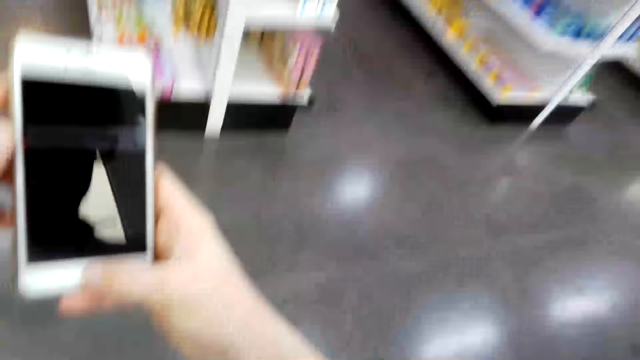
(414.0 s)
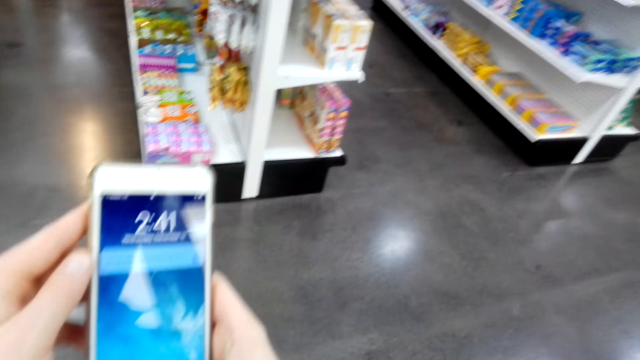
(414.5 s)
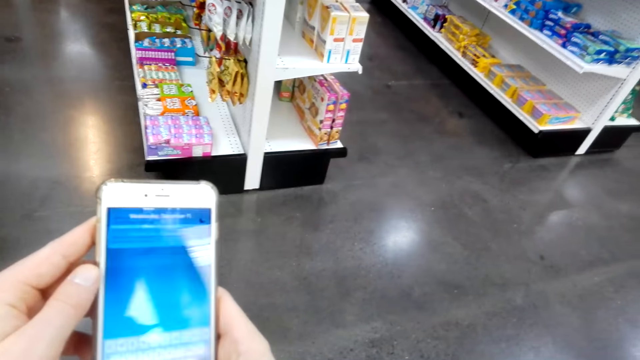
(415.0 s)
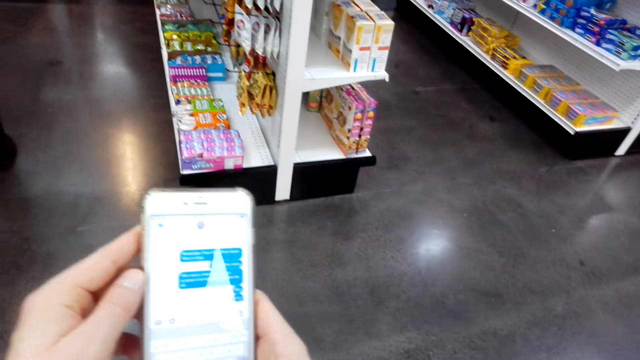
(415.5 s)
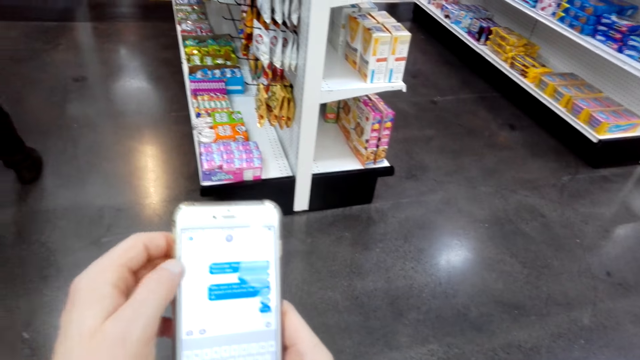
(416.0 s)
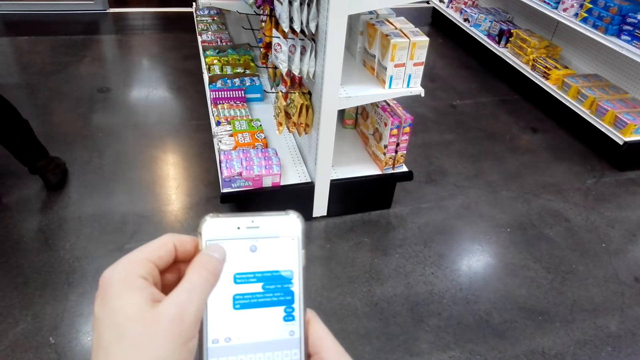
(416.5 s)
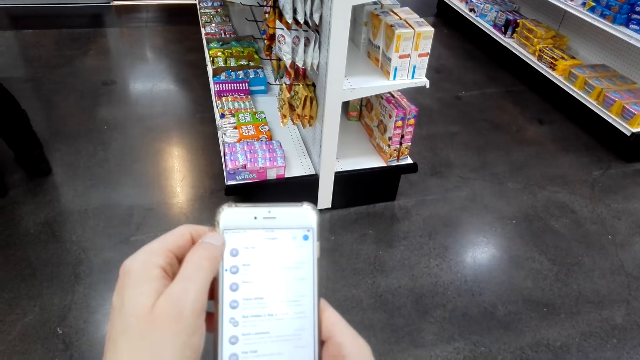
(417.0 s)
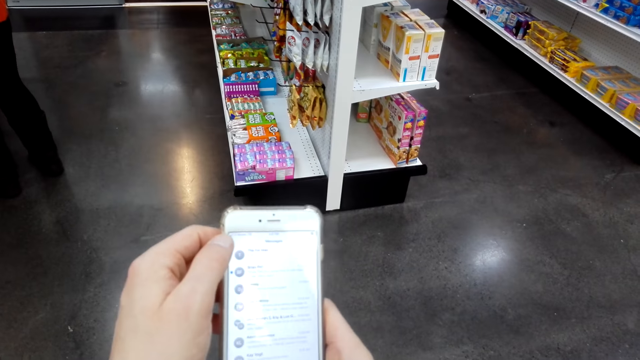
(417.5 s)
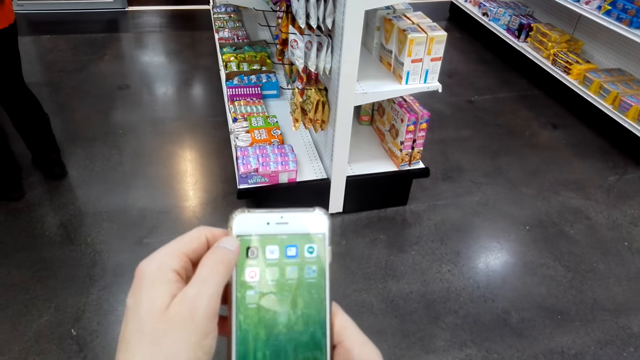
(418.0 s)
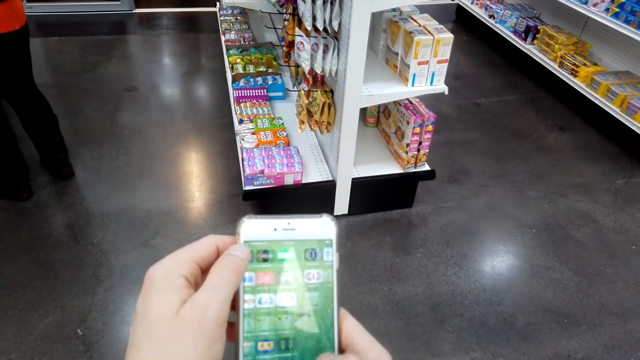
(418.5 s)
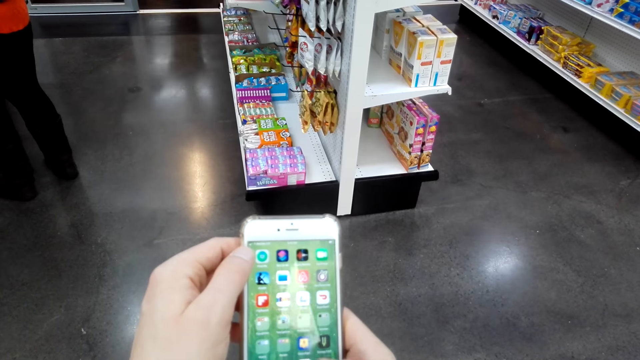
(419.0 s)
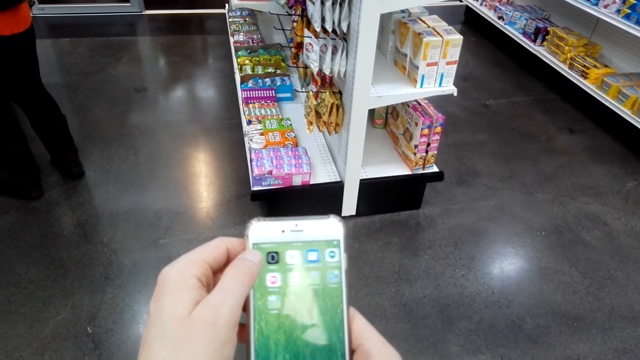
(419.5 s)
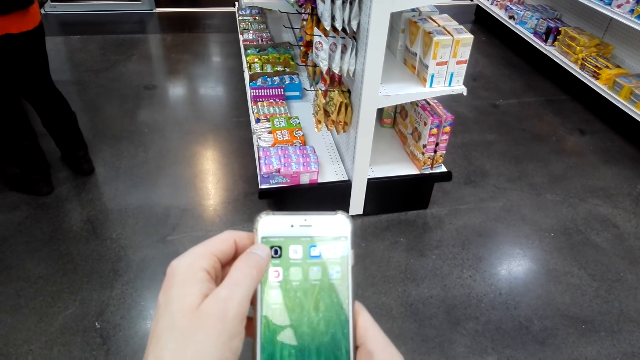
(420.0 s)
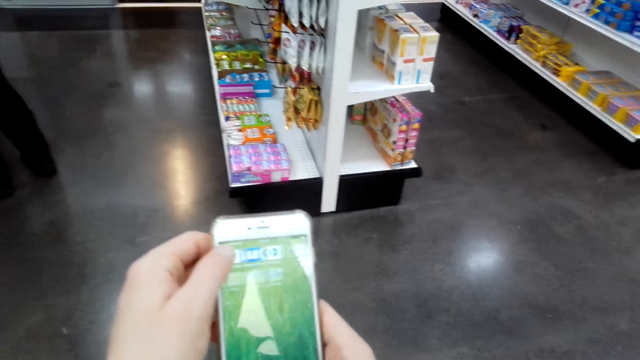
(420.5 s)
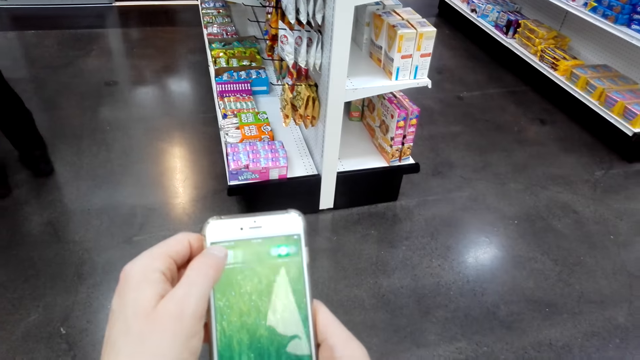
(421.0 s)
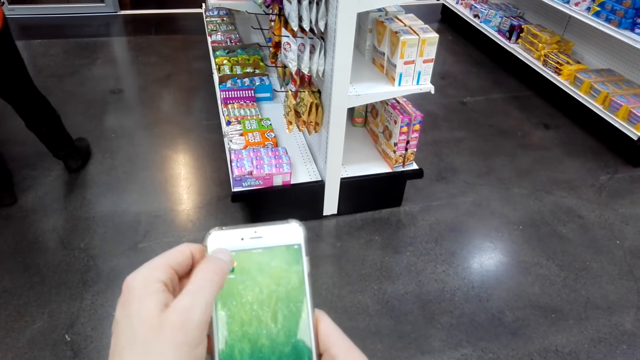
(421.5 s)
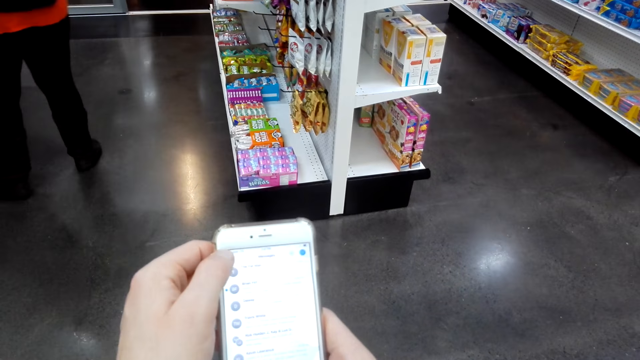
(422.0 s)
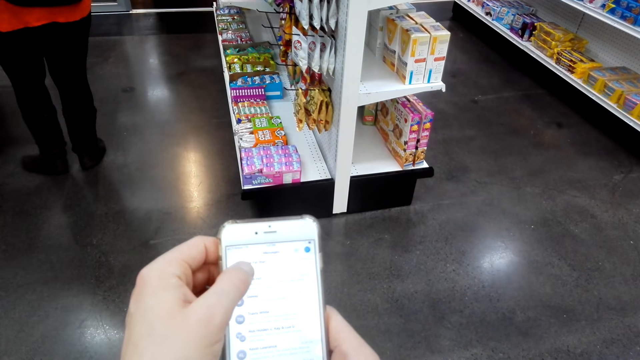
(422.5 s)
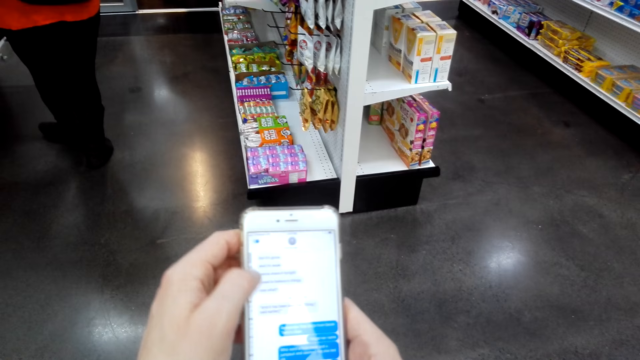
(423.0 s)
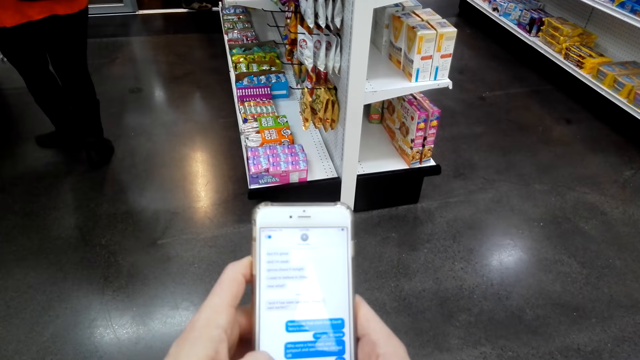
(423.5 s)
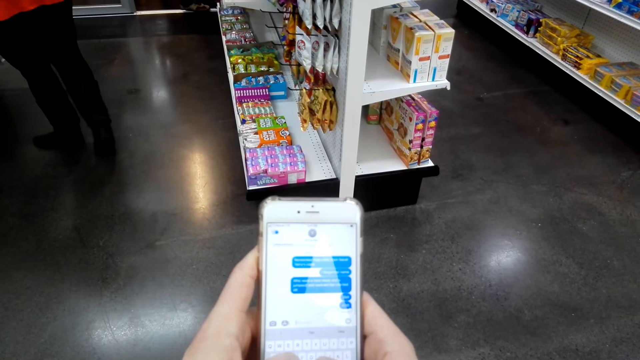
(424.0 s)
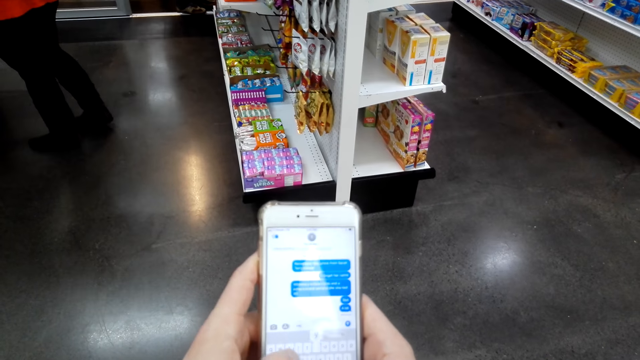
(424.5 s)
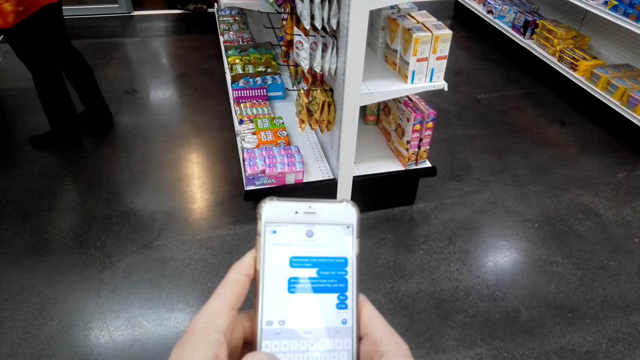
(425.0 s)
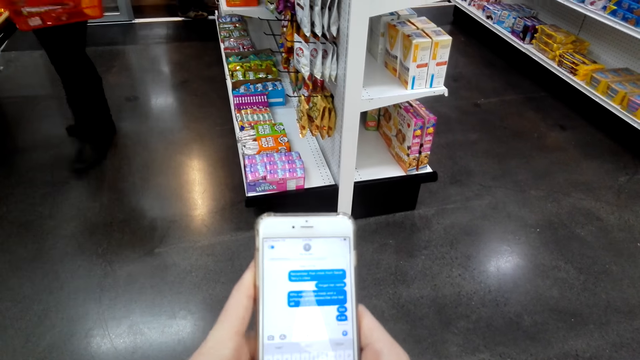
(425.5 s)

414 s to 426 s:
The camera wearer browses his phone. They tap on the screen. They operate her phone. A person moves to her right. The camera wearer looks at her phone. They tap on the screen. They tap on the screen again.

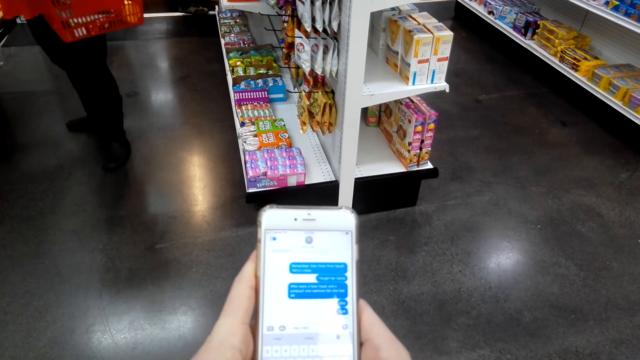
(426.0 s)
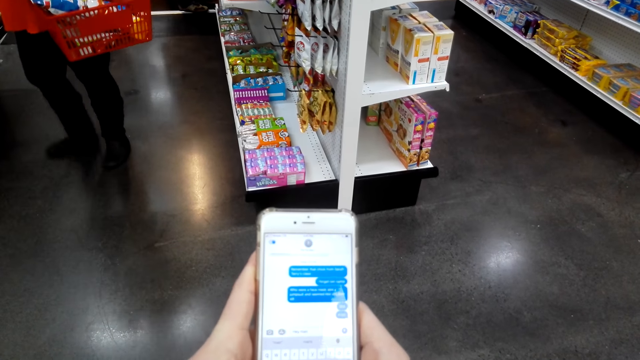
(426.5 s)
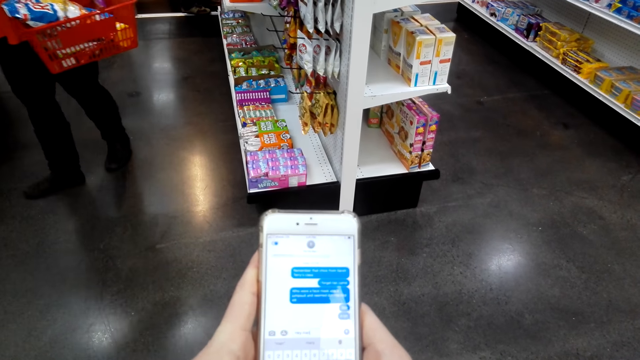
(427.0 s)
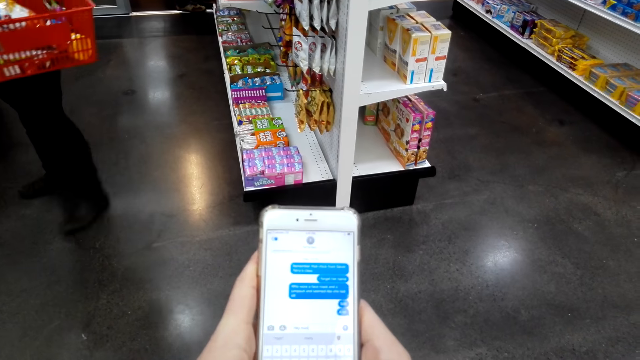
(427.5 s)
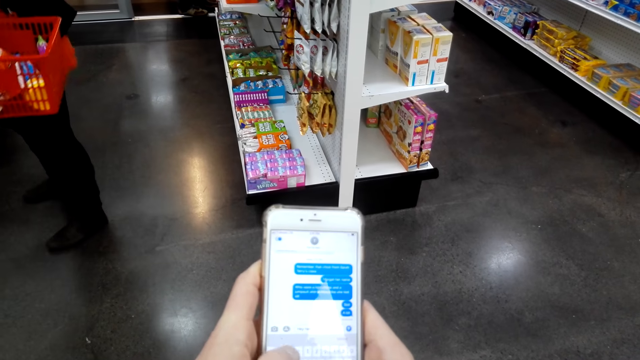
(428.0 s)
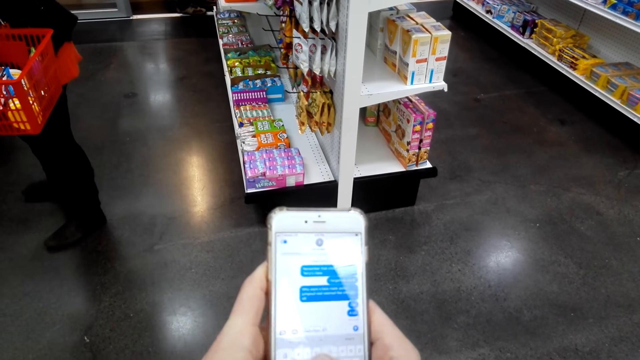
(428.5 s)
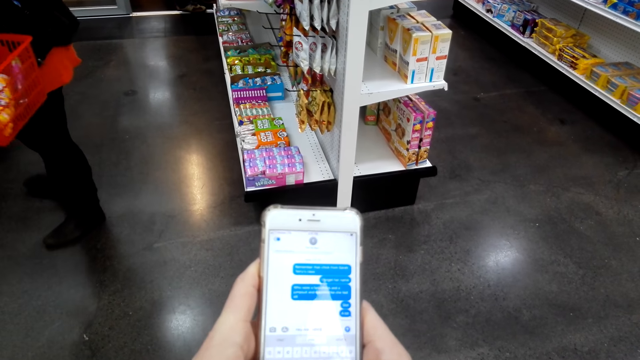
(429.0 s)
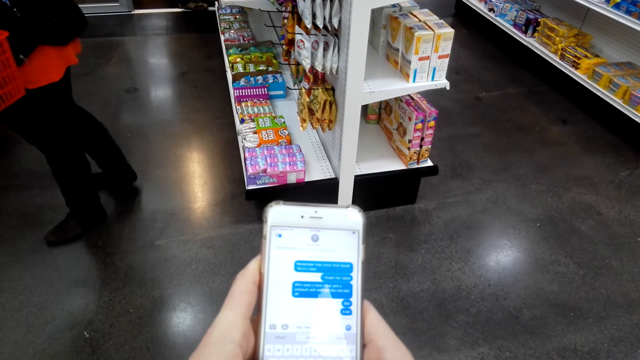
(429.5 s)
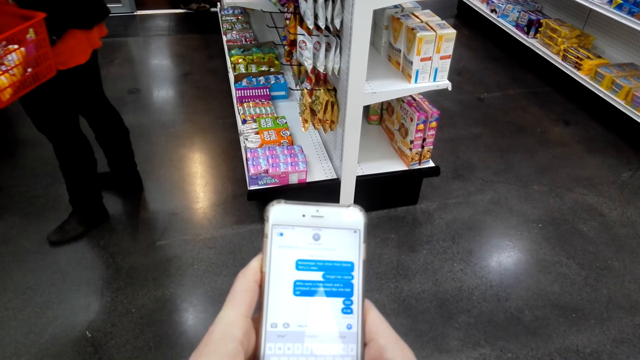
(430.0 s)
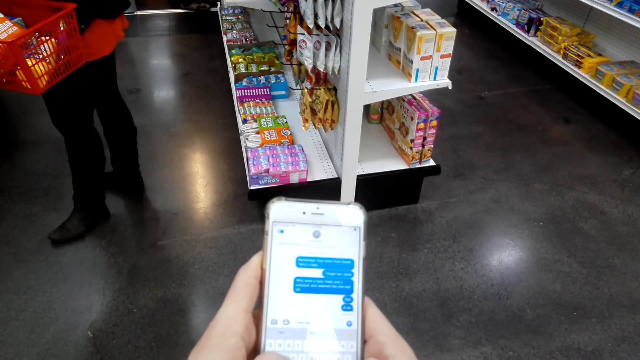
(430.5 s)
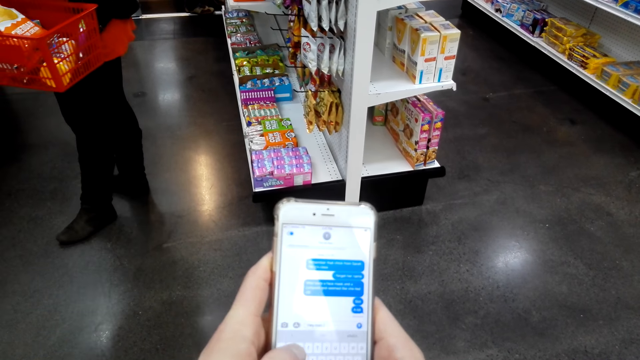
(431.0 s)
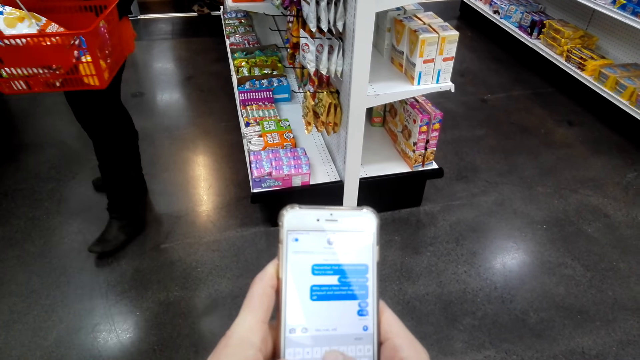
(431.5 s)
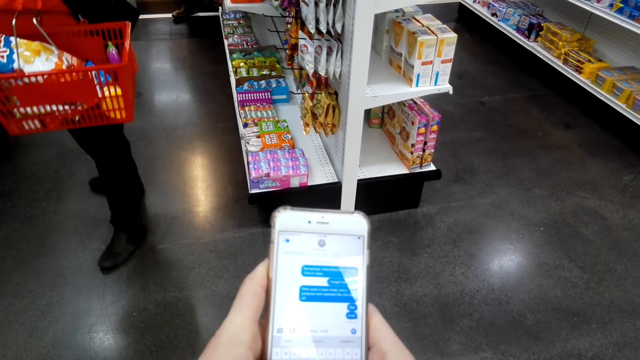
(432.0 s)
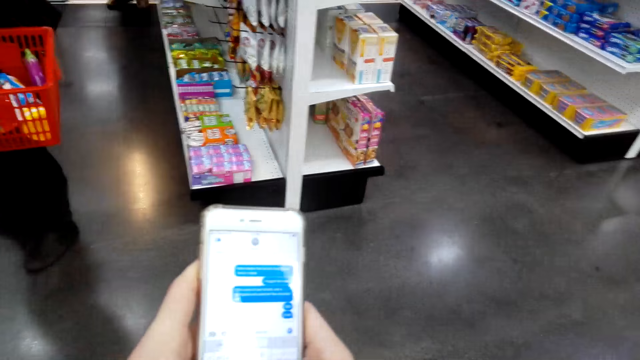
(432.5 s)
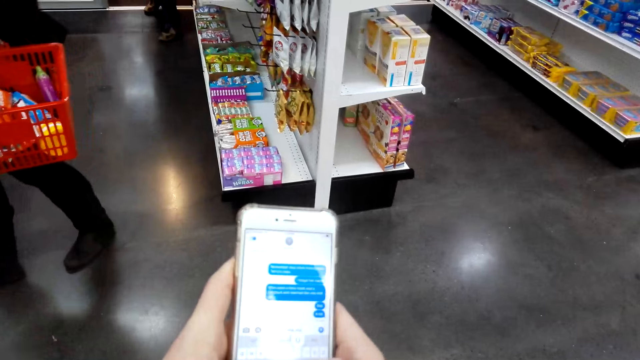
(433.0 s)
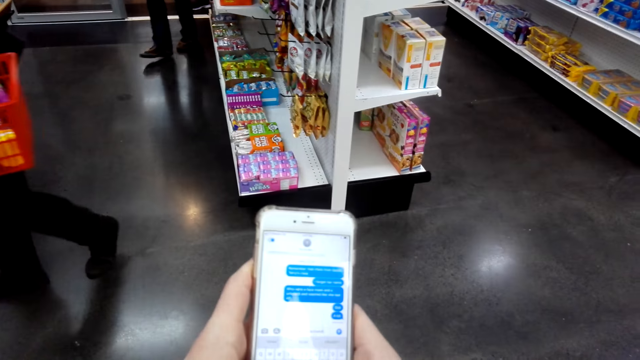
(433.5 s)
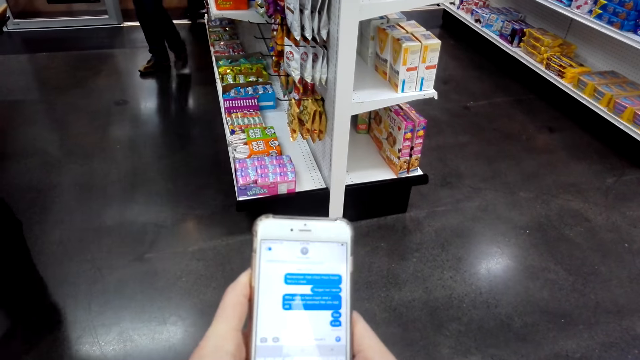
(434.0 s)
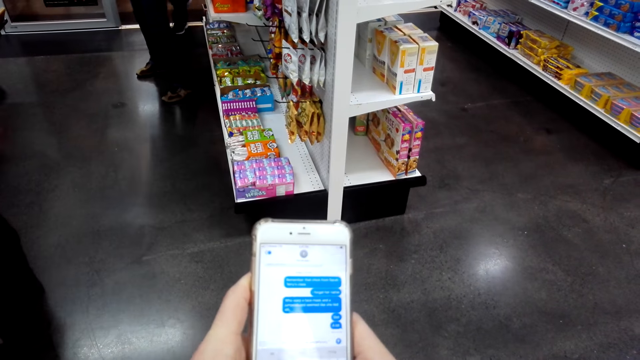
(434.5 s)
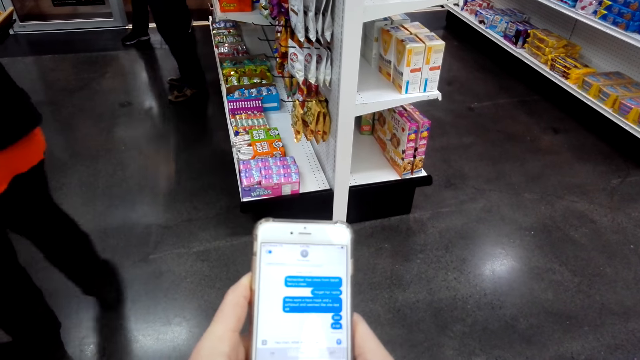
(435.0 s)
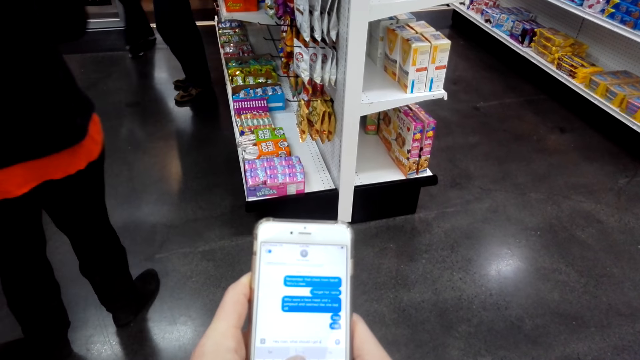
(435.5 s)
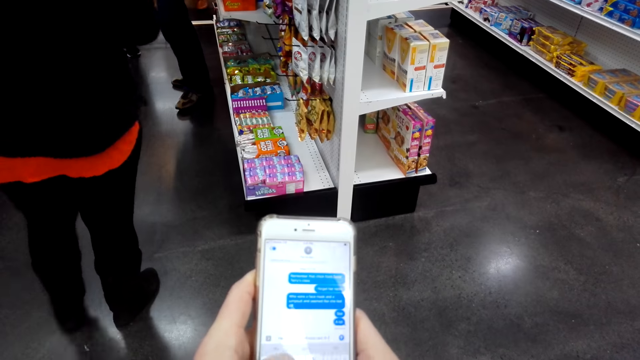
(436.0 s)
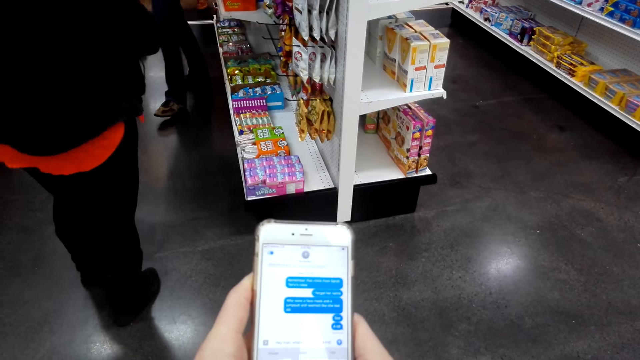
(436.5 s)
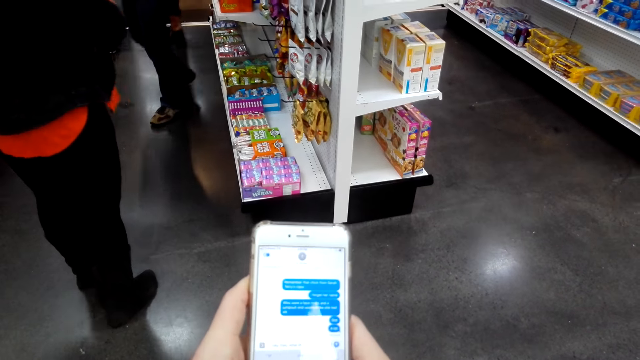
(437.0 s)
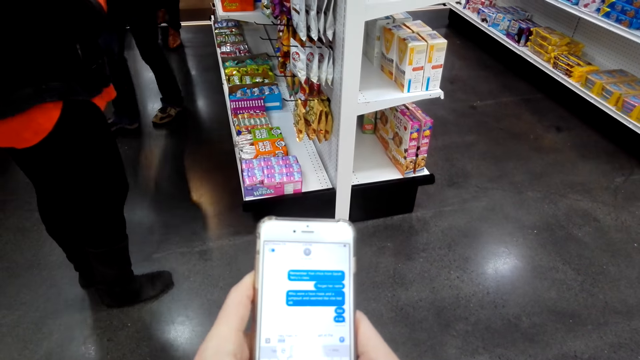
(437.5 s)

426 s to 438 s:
The camera wearer looks at her phone. They type on her phone. They type on her phone repeatedly.
